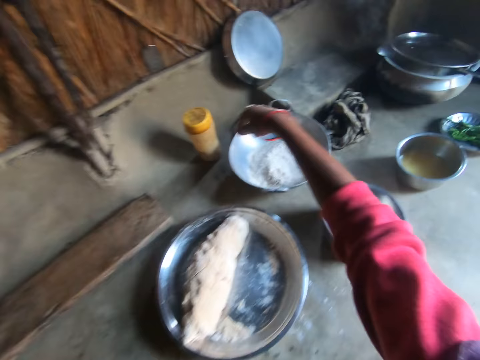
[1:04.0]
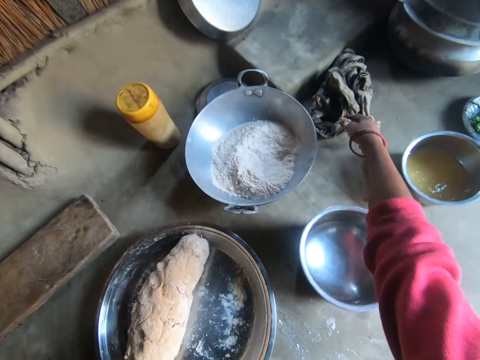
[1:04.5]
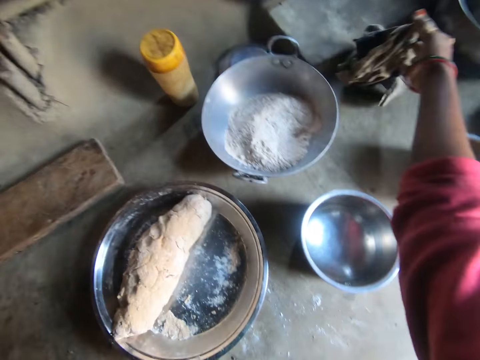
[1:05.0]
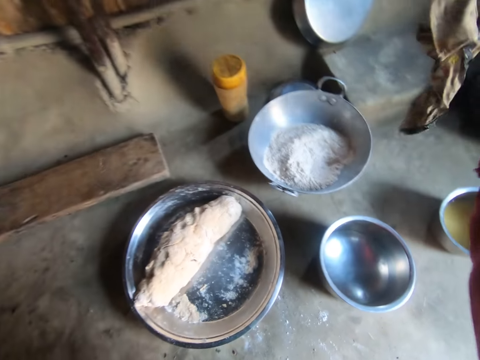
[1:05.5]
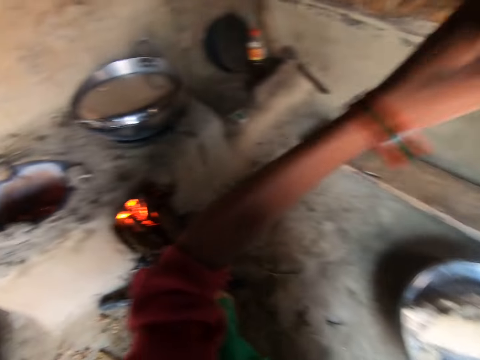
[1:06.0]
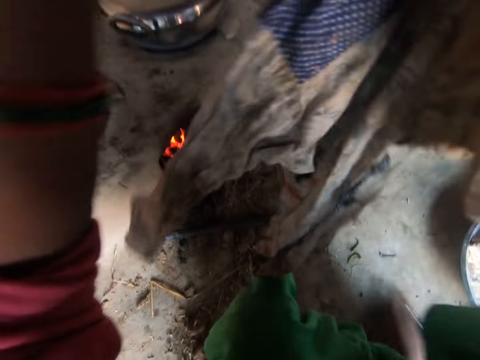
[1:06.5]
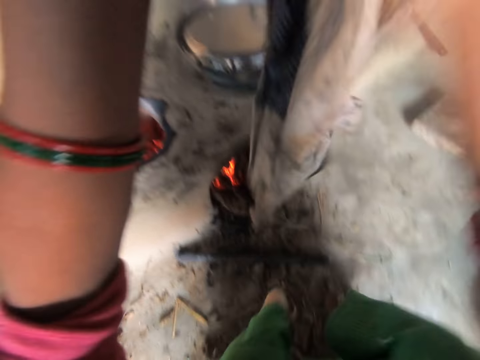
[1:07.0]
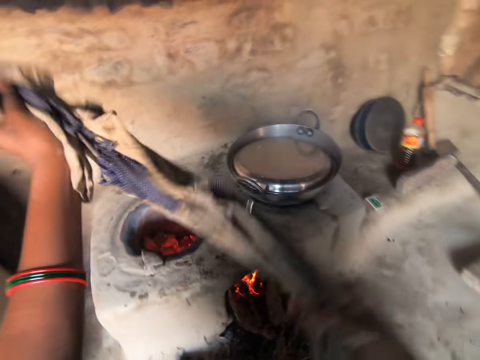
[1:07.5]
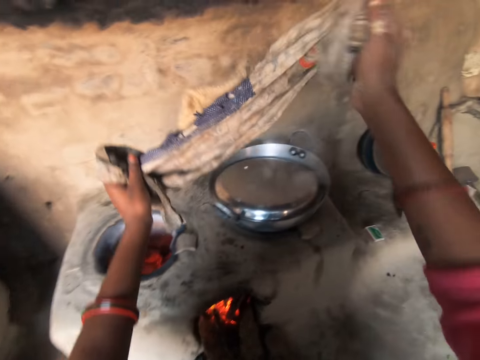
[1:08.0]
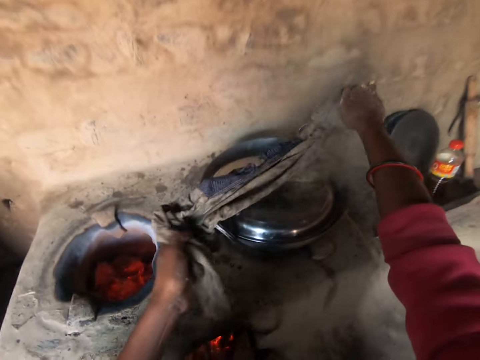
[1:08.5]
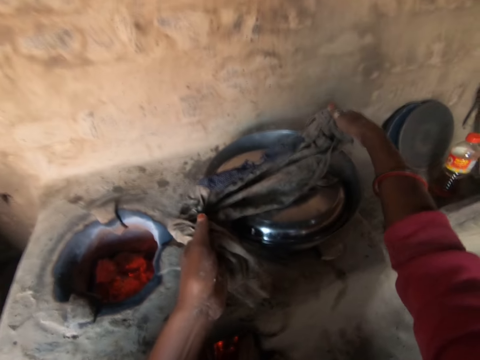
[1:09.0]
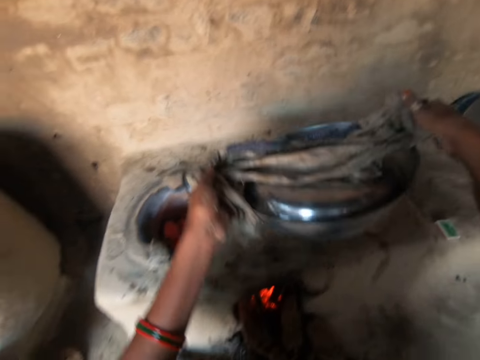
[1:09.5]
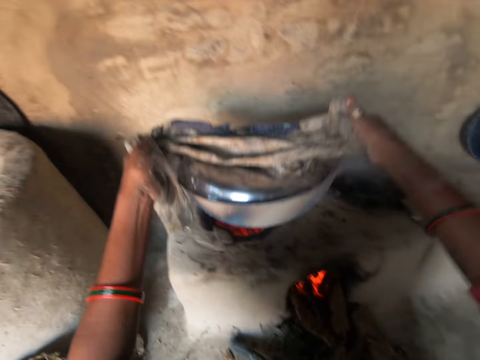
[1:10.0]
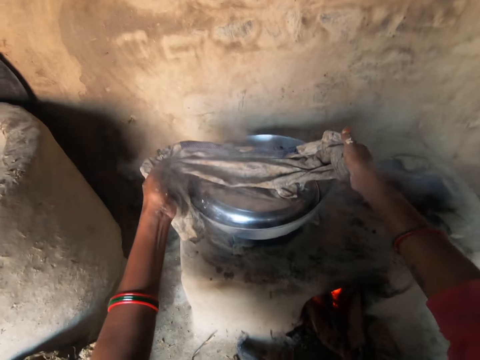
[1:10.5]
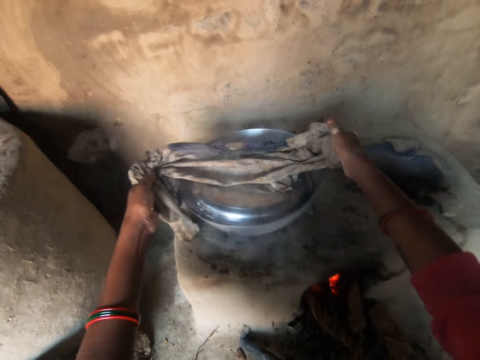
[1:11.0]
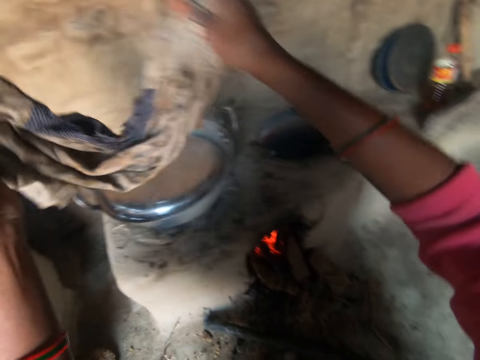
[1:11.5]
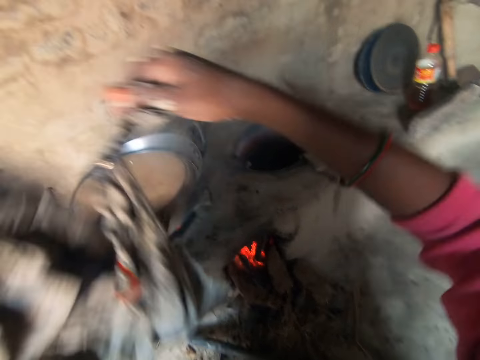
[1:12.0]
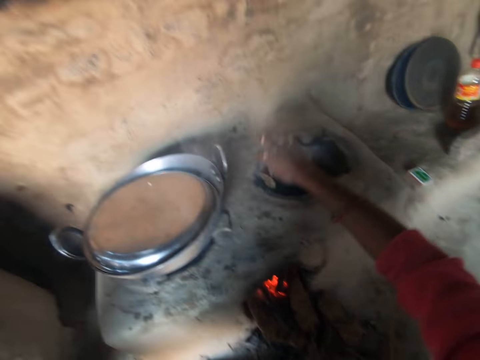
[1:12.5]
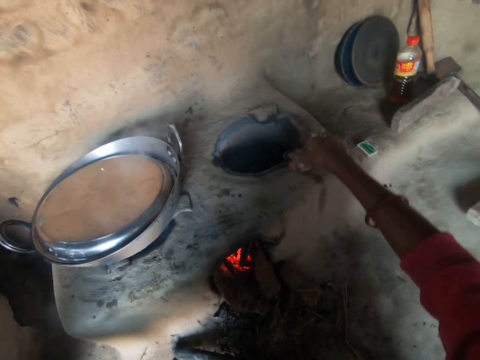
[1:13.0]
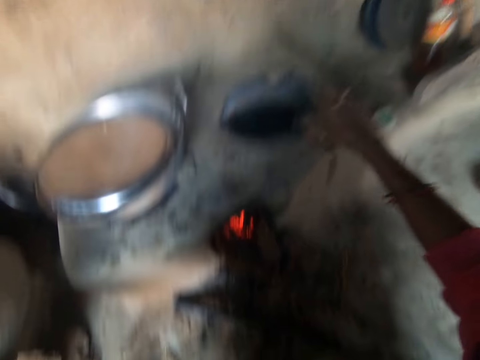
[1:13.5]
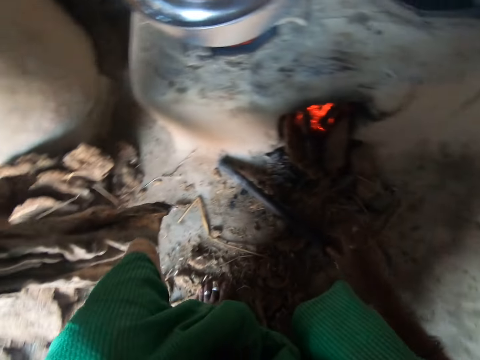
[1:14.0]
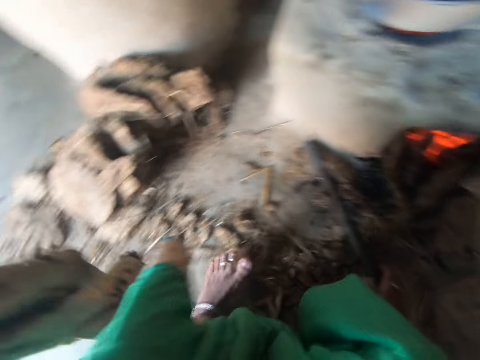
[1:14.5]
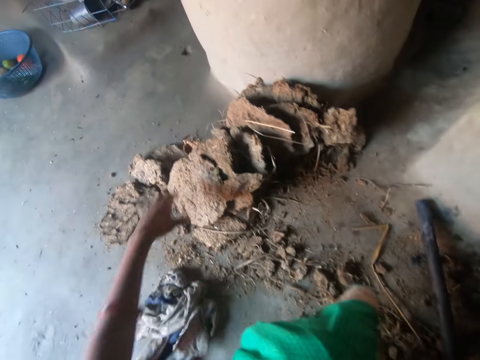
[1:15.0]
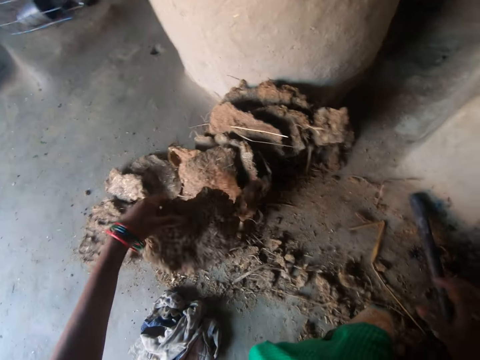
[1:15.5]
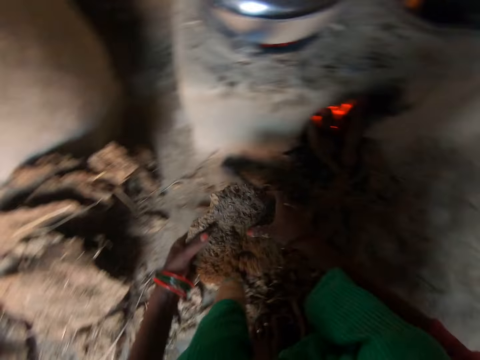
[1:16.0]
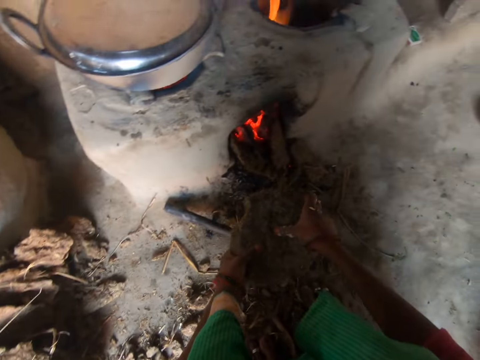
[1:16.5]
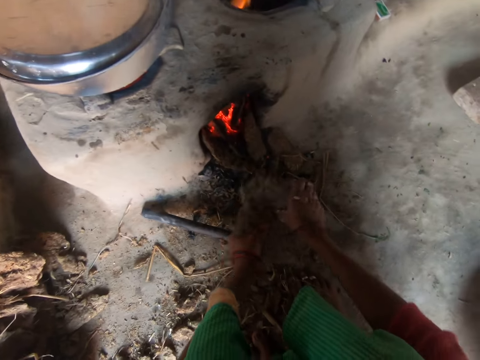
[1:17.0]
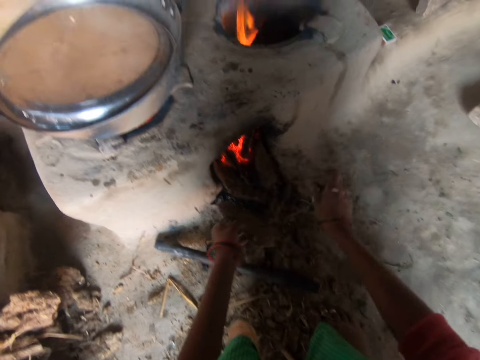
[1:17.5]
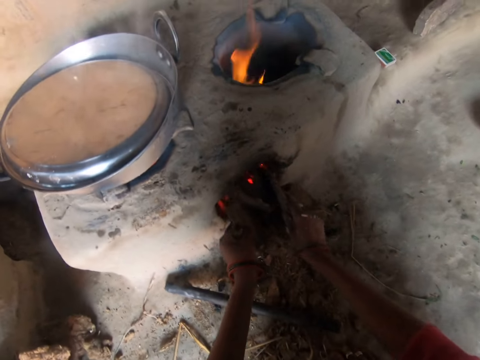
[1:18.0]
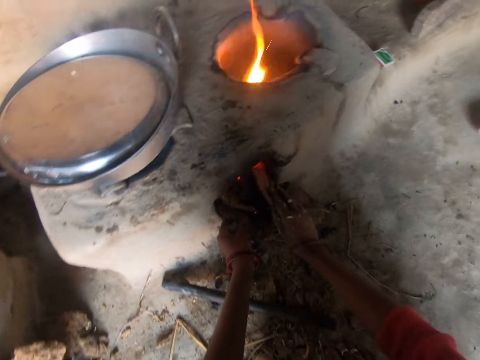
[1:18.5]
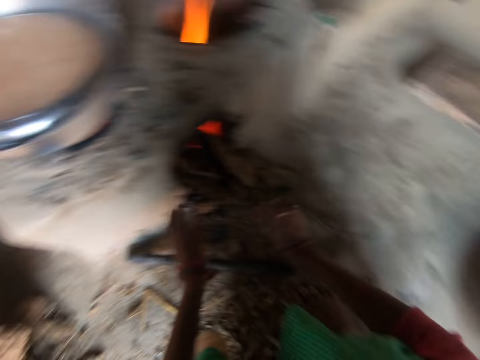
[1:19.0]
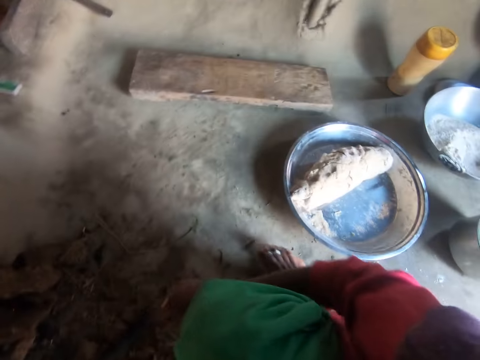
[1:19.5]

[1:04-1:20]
The camera wearer picks up a cloth from the floor with her right hand. She moves a pot to another stove with the cloth in both her hands. She picks up wood from the floor with her left hand. She cuts the piece of wood into two. She puts the wood into the stove with both hands.

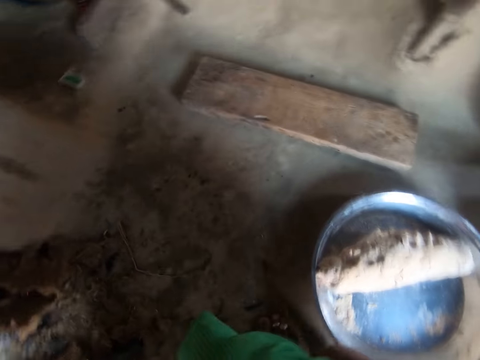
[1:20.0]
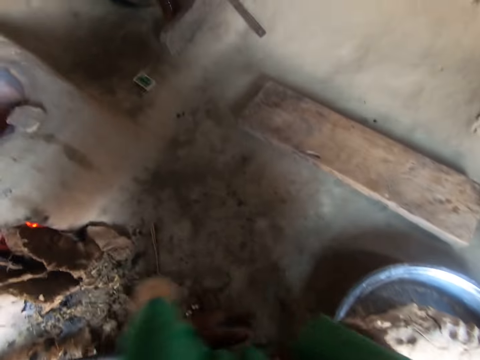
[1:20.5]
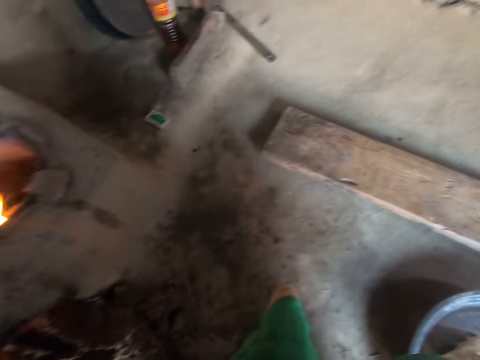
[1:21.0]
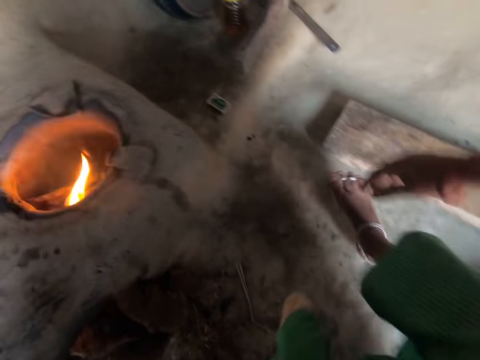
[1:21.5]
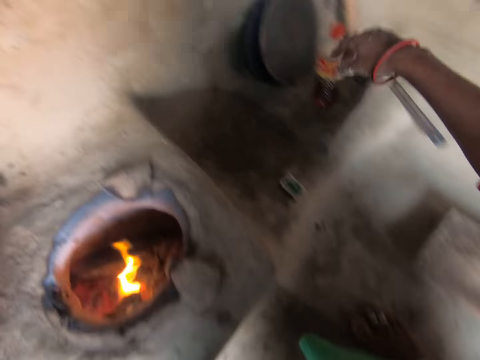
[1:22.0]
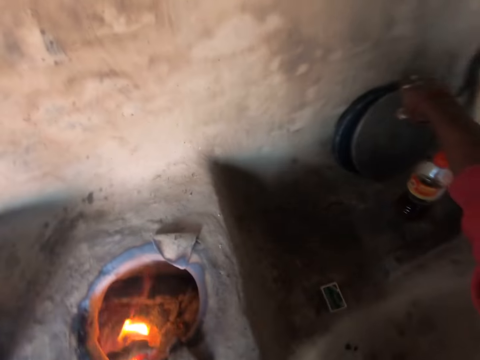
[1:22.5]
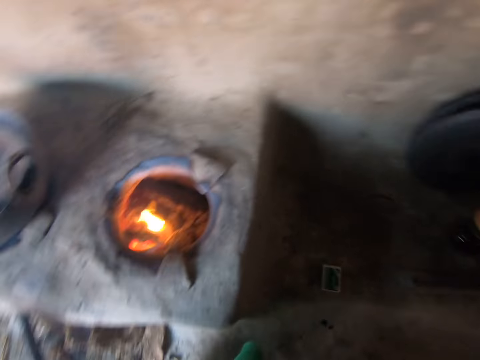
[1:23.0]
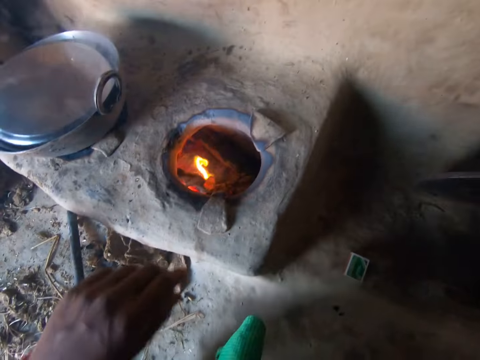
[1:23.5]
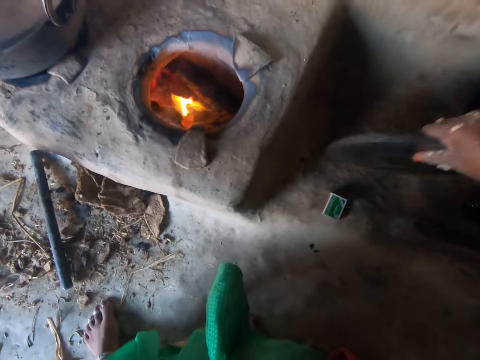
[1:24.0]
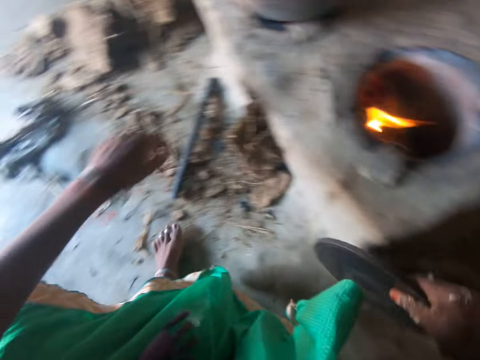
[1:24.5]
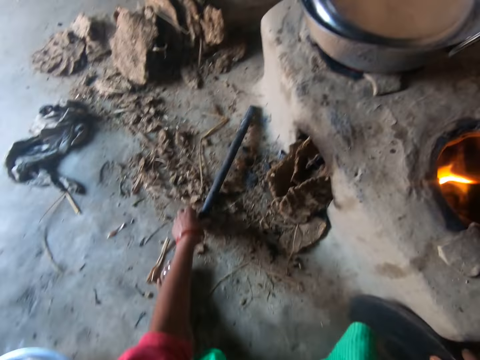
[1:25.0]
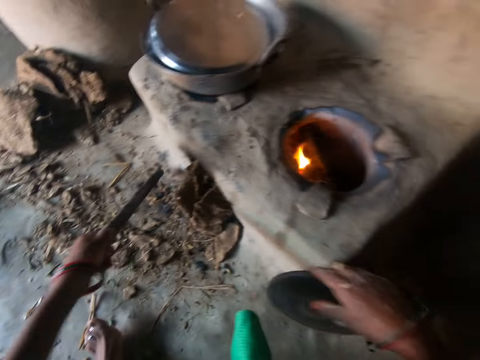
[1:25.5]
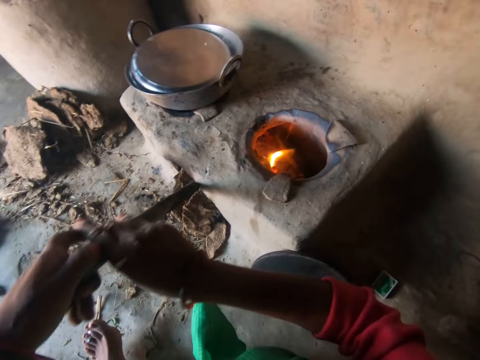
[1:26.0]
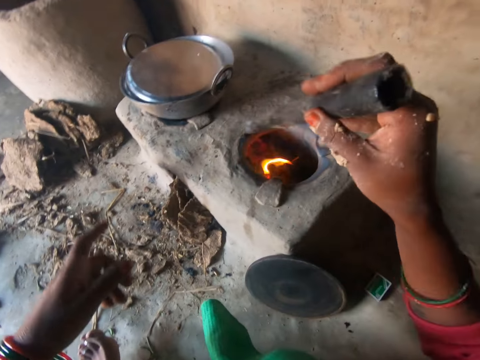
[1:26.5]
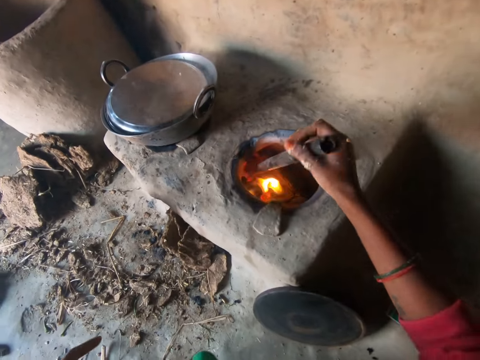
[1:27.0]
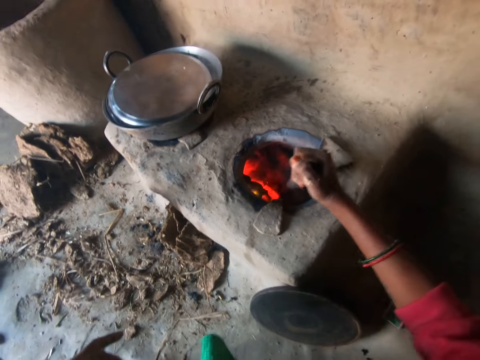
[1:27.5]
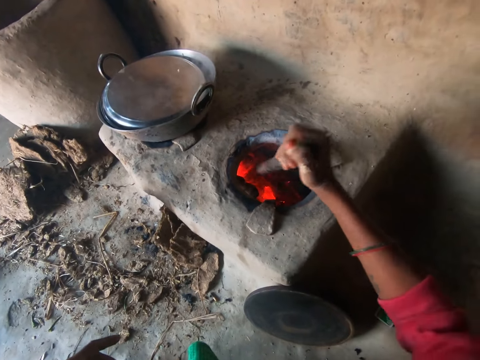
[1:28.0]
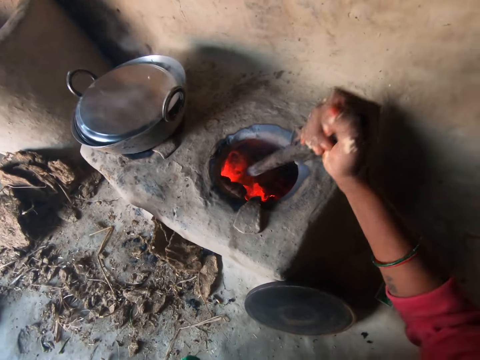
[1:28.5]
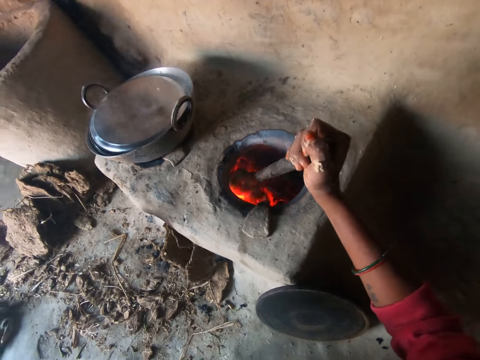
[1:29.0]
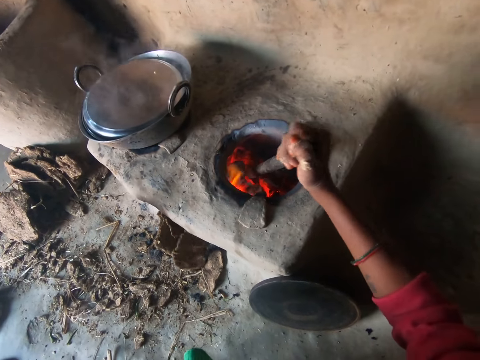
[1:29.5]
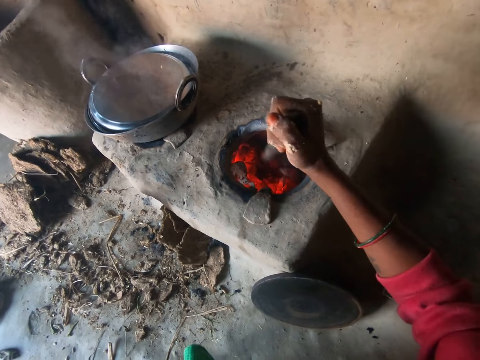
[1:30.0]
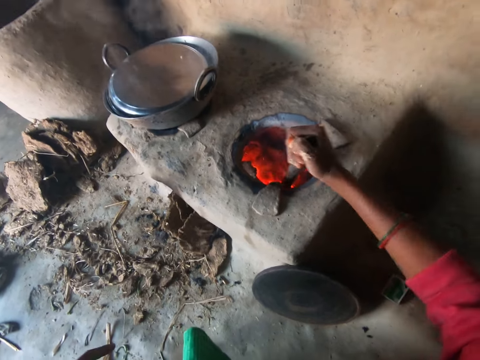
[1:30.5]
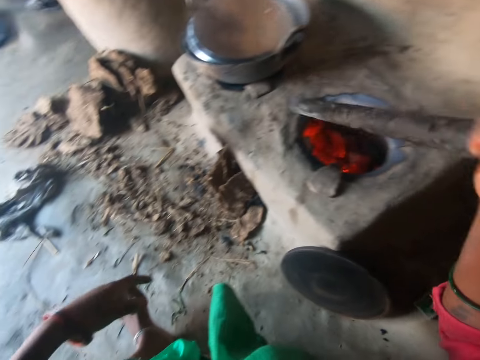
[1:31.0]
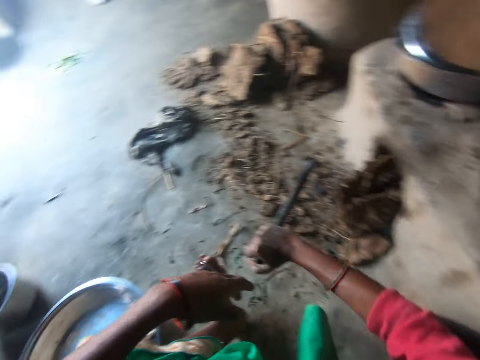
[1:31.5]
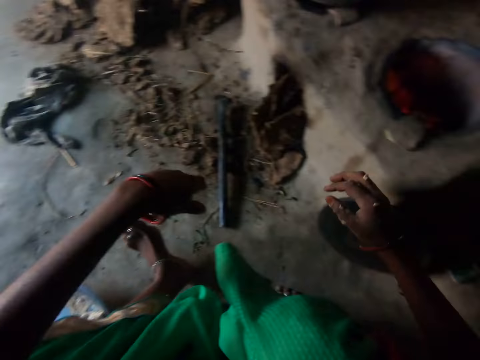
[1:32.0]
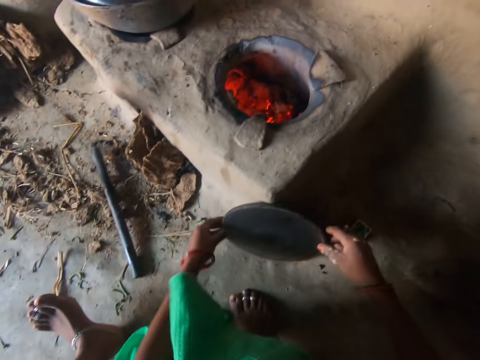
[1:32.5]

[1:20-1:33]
The camera wearer moves around in the kitchen. She moves an iron tray on the floor with her right hand. She takes a pan. She puts the pan beside the fireplace. She picks up the rod from the floor with her left hand. She adjusts the coals in the stove with the rod. She drops the rod on the floor with her right hand.
